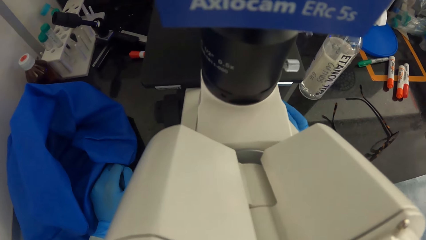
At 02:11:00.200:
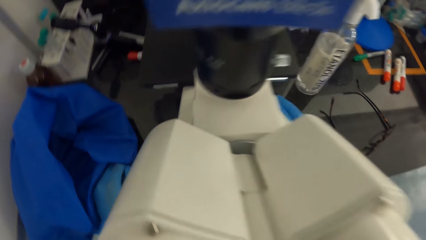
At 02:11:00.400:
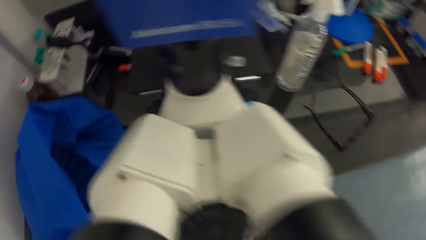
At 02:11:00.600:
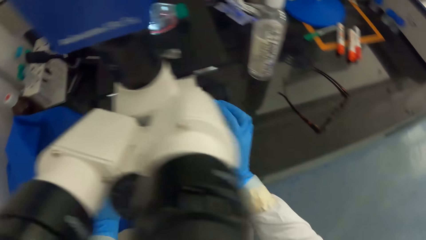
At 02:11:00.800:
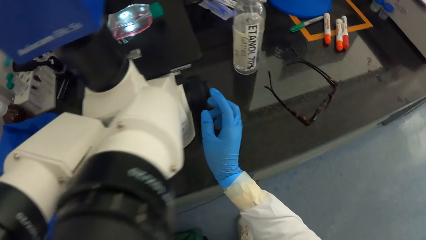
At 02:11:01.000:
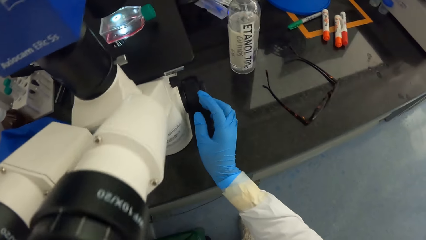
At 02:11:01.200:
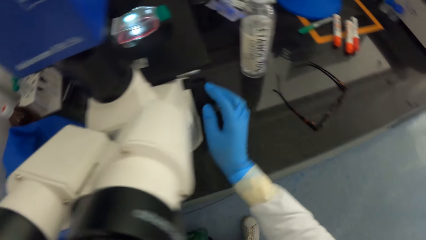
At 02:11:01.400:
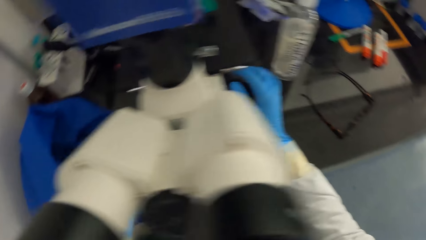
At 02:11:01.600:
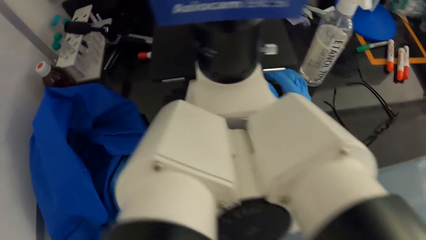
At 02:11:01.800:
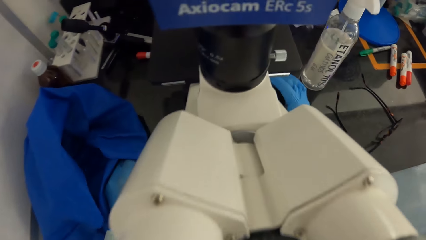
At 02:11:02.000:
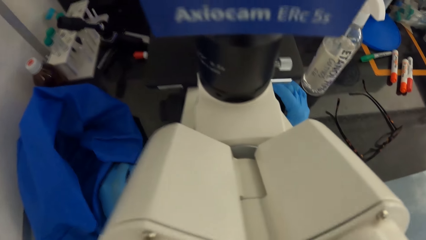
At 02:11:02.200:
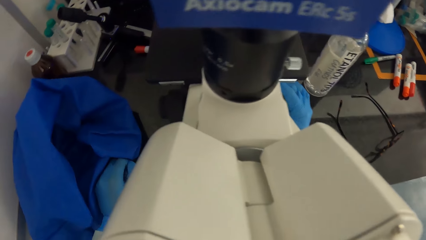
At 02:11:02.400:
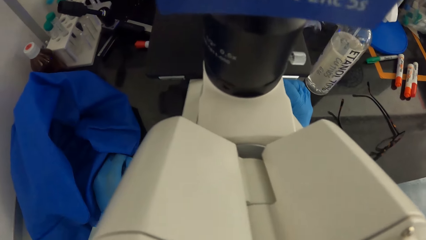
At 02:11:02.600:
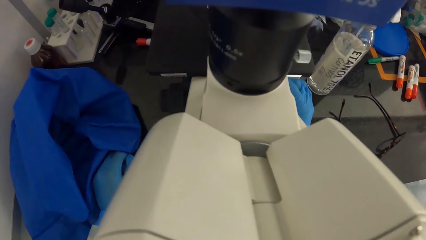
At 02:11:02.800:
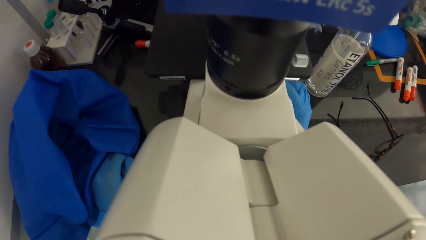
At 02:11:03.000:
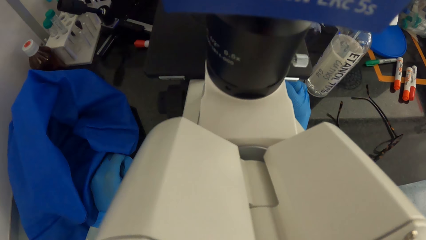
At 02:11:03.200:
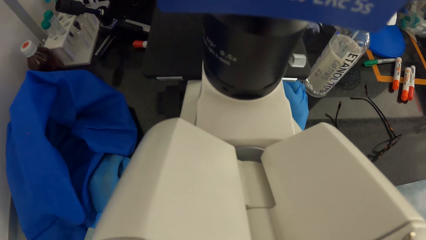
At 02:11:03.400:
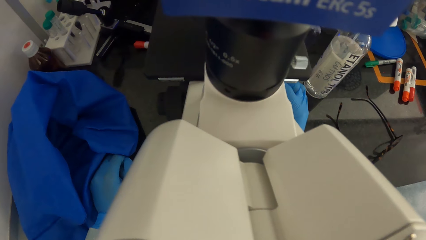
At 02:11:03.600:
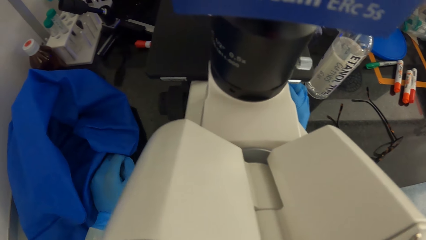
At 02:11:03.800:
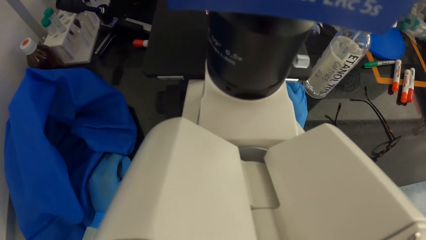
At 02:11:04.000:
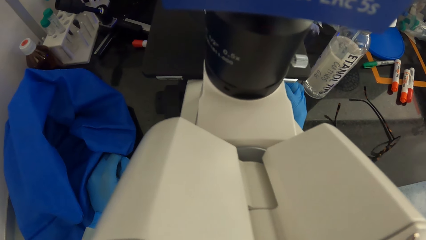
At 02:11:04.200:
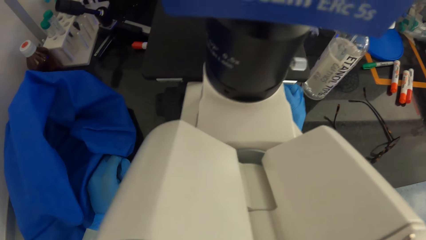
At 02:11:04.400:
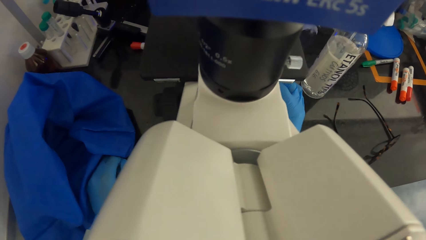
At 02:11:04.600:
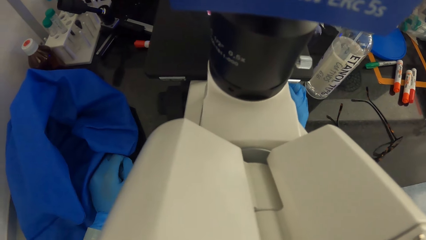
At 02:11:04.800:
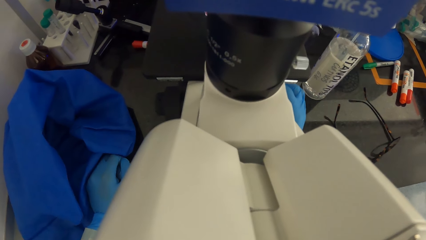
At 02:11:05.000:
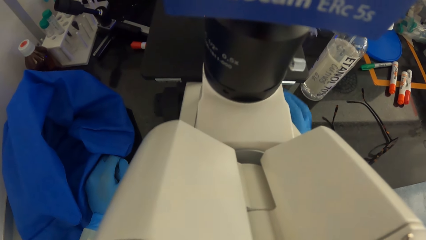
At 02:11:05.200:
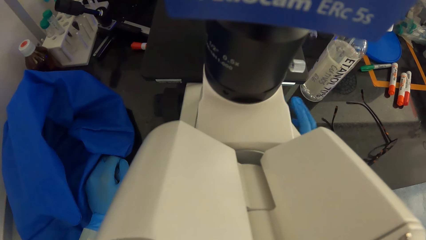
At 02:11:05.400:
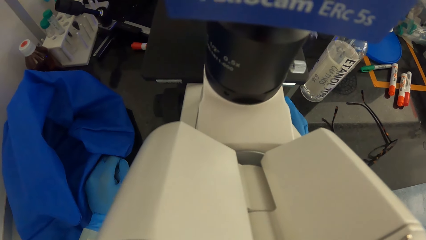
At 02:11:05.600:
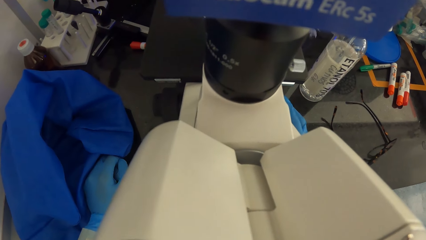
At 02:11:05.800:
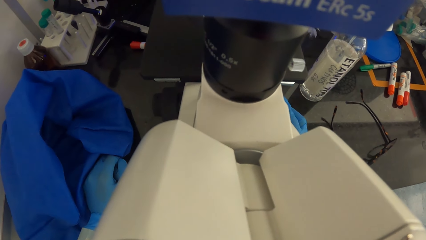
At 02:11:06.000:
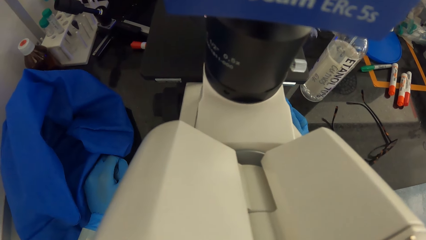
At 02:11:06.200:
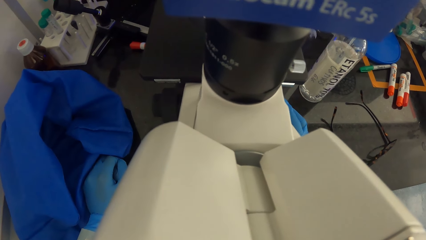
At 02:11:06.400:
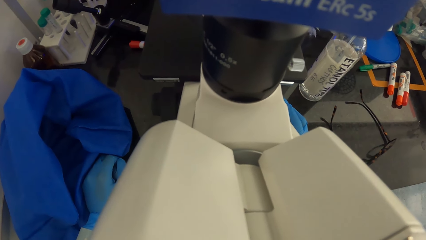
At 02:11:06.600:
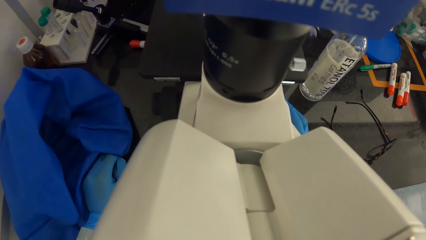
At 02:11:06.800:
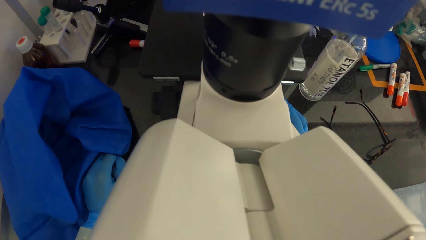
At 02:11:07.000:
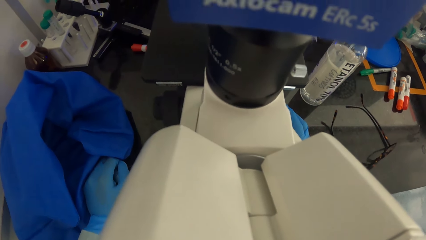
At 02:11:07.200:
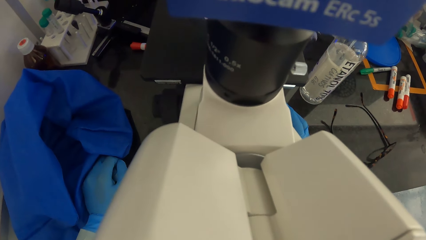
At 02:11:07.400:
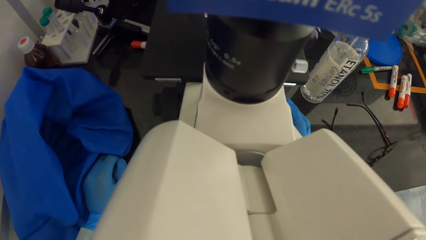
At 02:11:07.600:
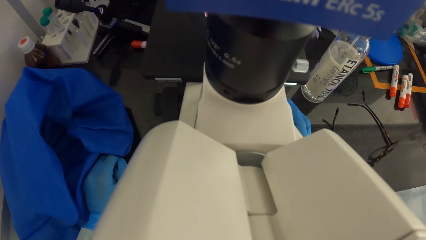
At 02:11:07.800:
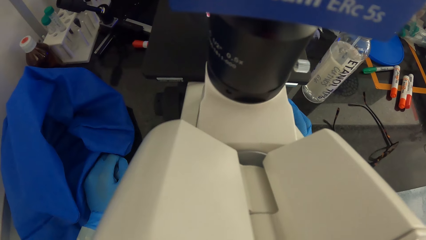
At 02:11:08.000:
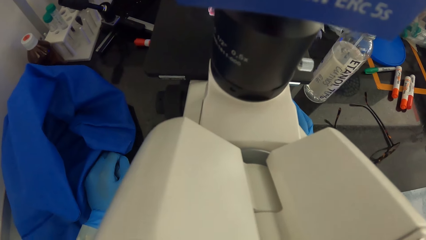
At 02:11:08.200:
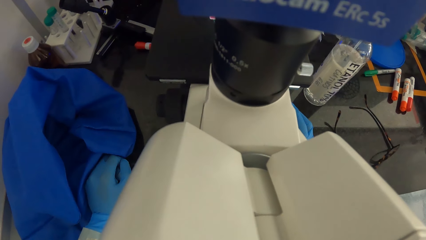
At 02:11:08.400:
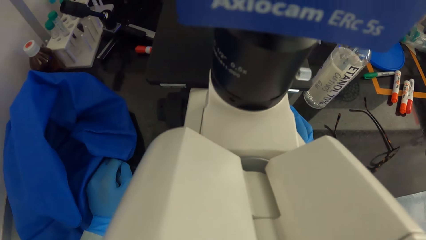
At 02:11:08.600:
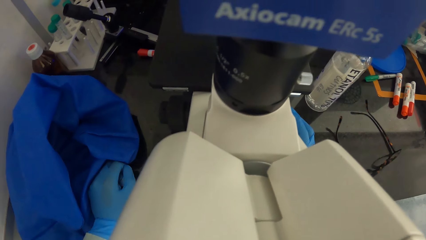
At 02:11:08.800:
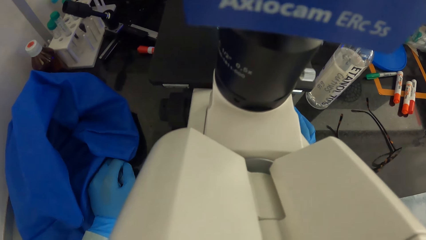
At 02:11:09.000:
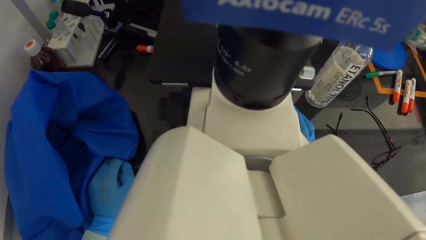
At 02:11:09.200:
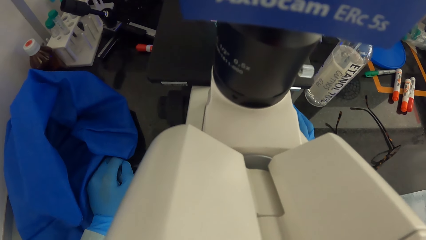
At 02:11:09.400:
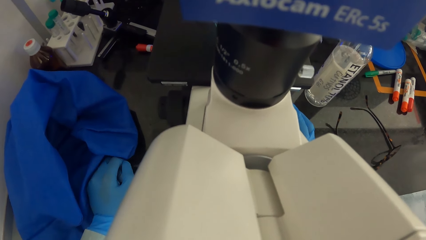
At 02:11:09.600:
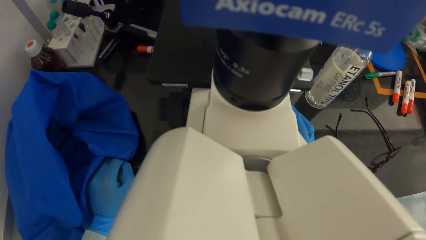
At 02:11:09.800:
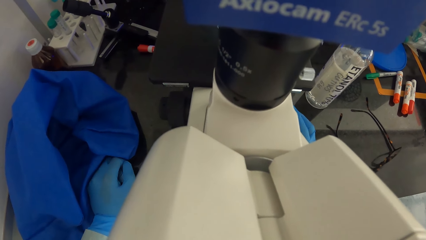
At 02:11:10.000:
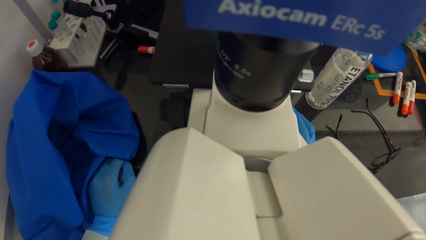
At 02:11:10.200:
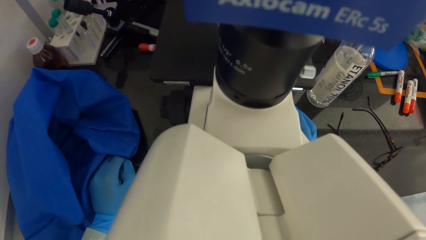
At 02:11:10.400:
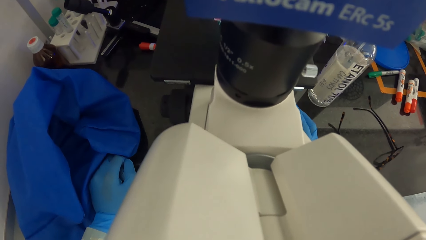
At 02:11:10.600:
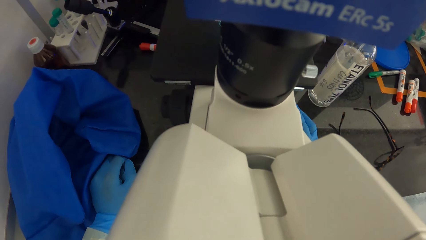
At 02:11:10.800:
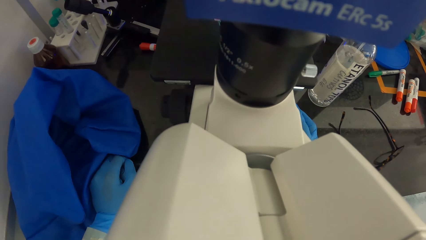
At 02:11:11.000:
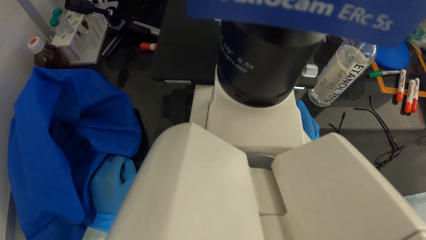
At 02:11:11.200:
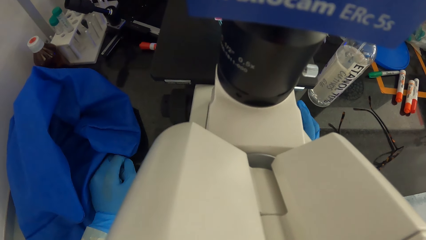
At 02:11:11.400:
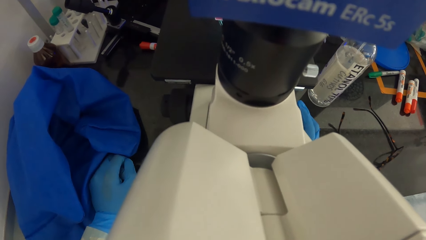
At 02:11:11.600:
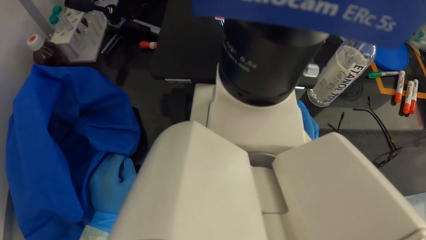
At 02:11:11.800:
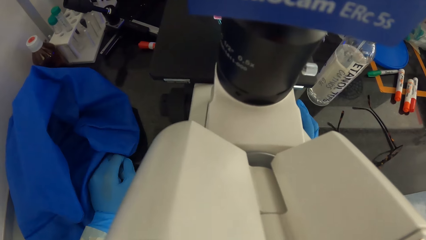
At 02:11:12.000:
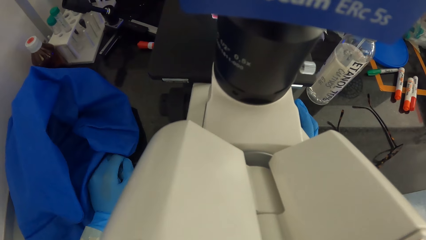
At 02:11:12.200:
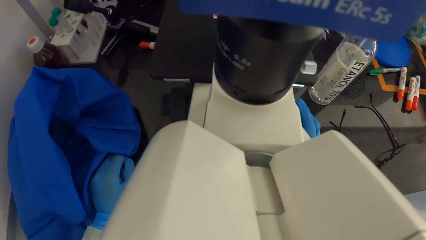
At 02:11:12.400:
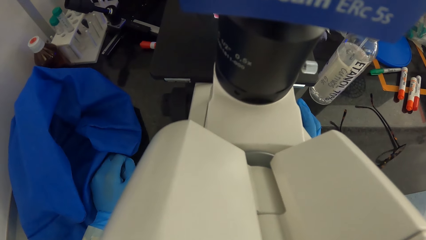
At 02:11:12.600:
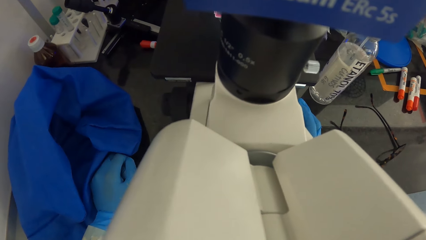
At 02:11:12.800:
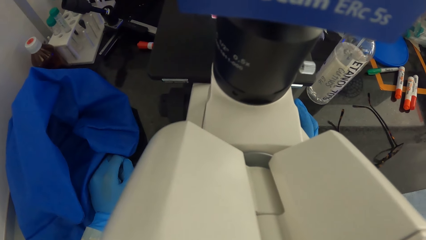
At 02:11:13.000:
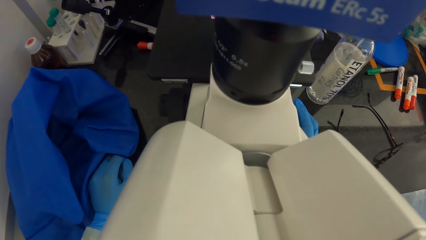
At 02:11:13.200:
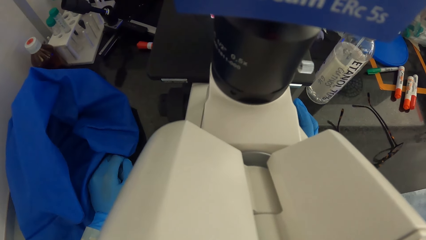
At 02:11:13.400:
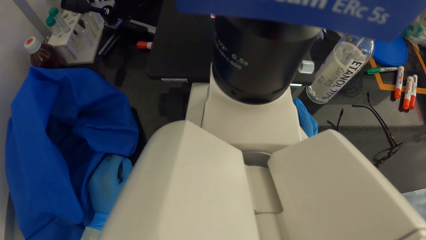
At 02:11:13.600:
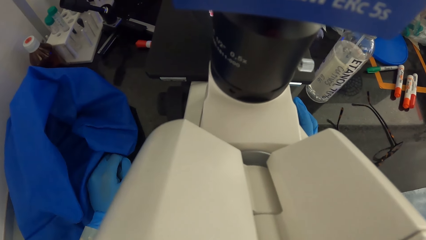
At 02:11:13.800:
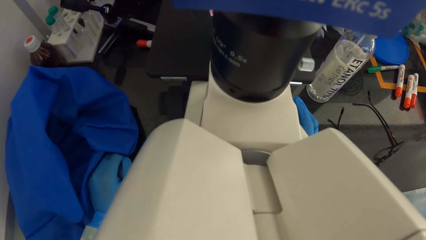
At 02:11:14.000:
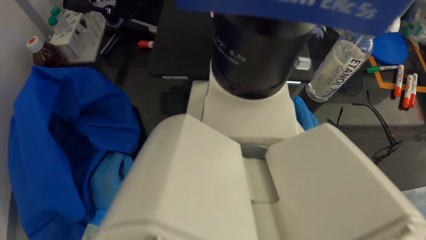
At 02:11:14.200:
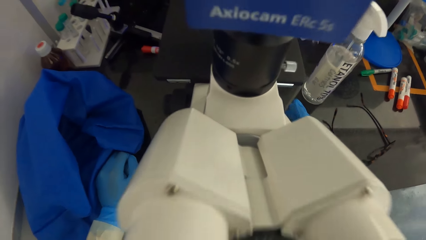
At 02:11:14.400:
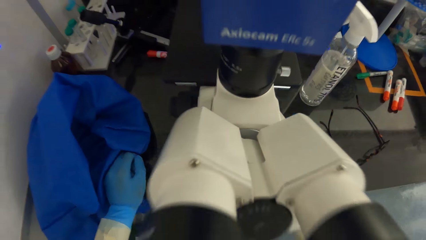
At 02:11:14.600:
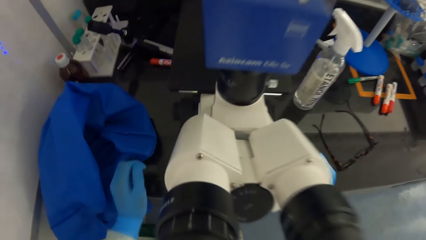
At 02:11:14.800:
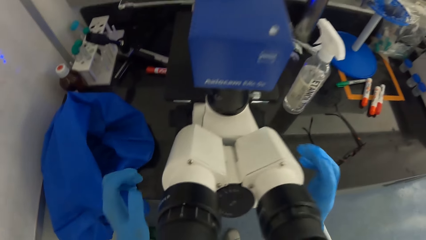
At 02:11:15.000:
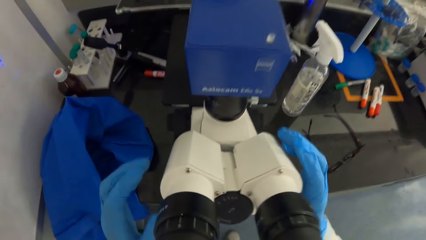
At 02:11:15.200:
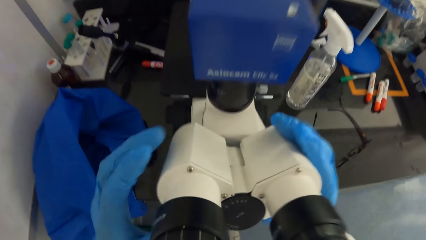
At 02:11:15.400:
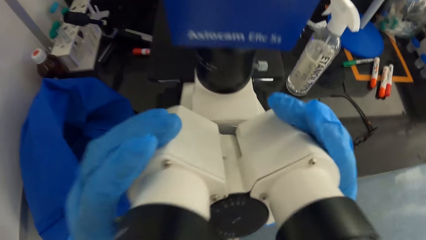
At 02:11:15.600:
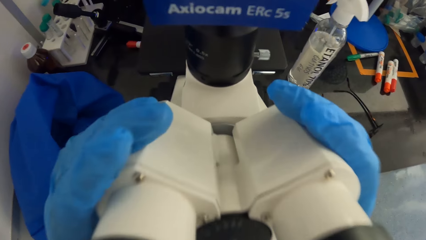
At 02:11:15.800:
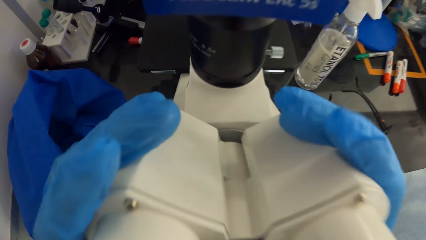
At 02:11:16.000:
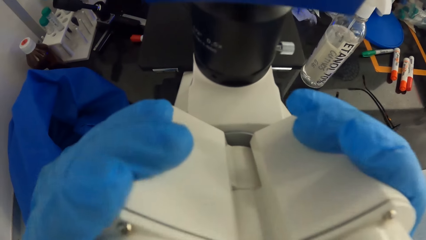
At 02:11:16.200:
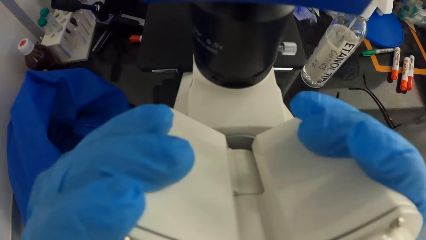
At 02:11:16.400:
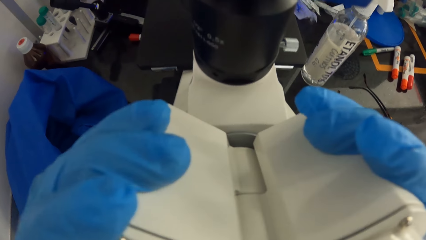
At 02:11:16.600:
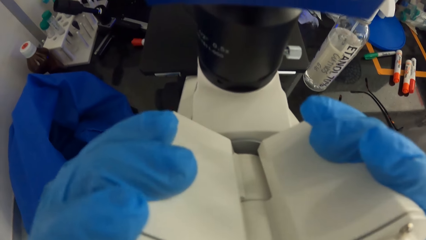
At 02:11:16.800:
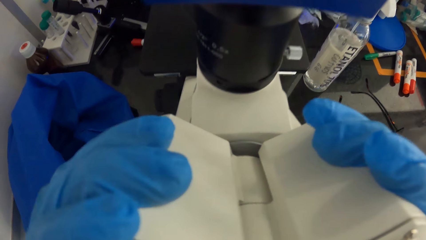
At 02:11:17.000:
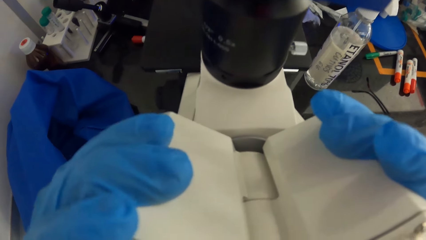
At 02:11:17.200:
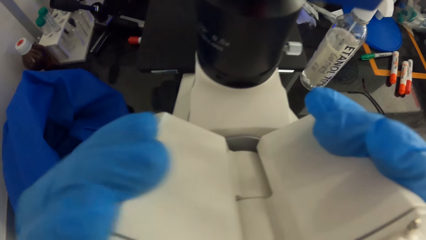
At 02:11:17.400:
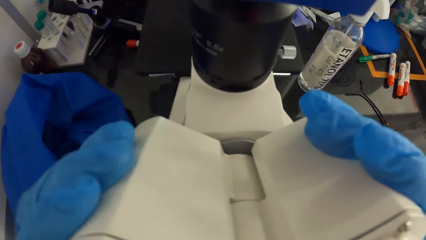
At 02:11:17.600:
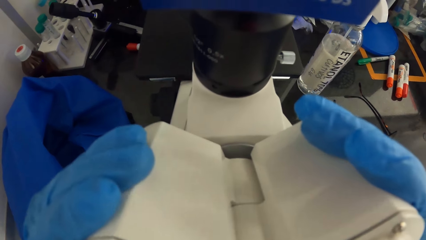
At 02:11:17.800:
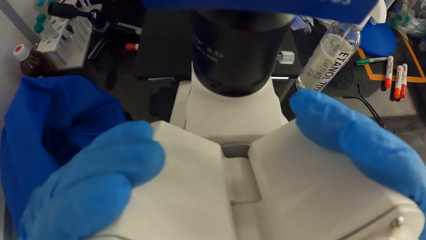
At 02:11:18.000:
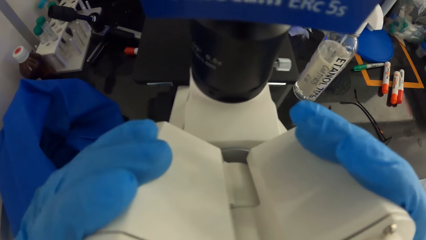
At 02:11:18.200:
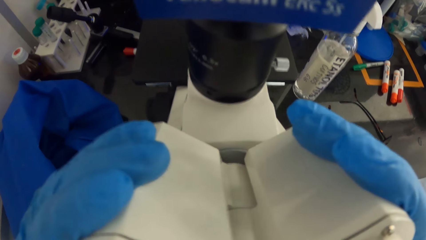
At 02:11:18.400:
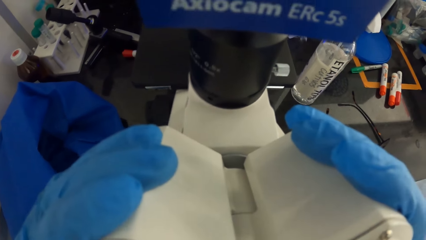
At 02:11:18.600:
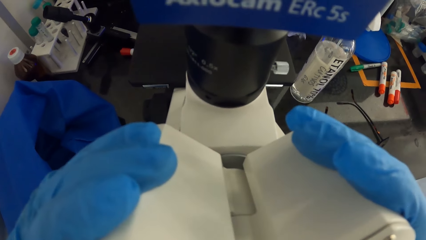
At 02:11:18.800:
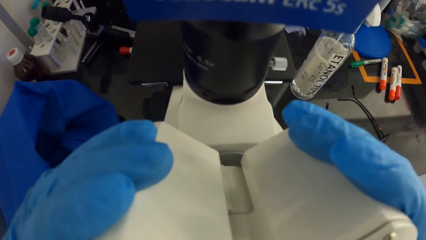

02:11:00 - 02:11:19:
The camera wearer adjusts the coarse focus of the microscope with her right hand. She operates the microscope. She looks through the microscope. She adjusts the eyepieces of the microscope with both hands. She holds the microscope. She looks through the microscope.
